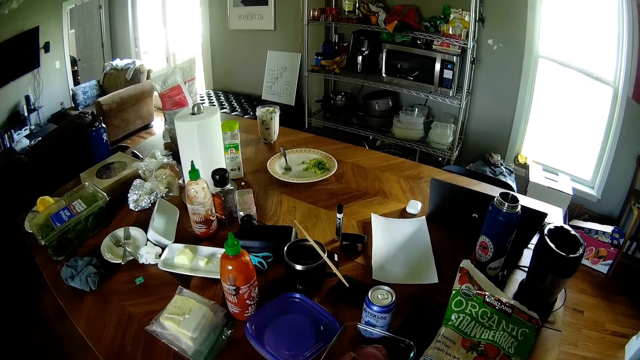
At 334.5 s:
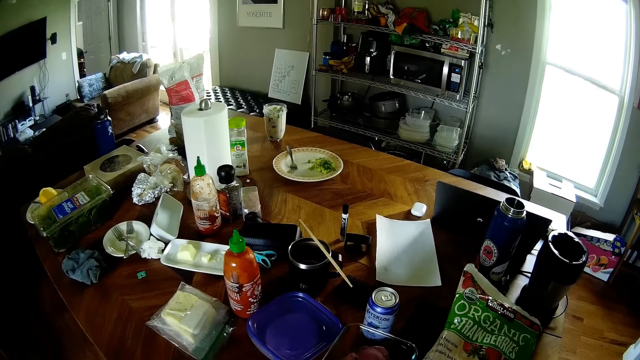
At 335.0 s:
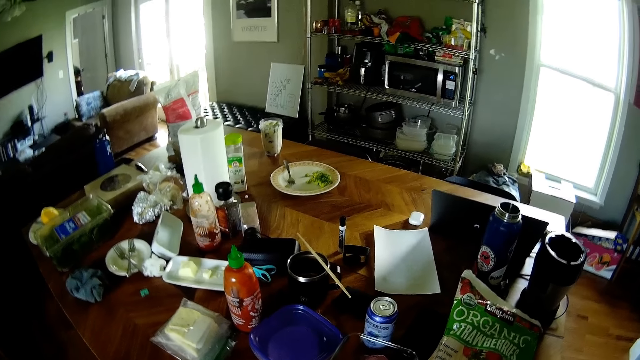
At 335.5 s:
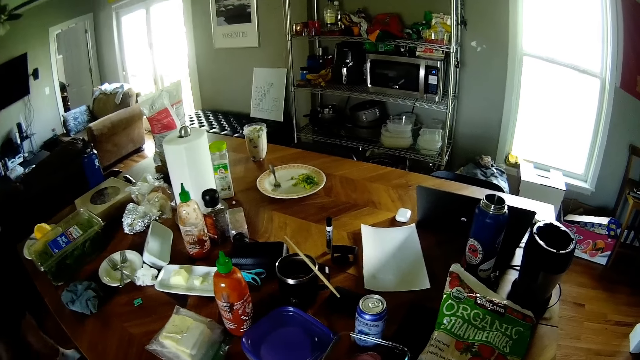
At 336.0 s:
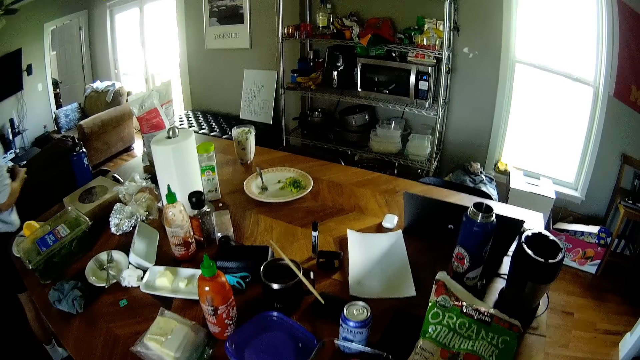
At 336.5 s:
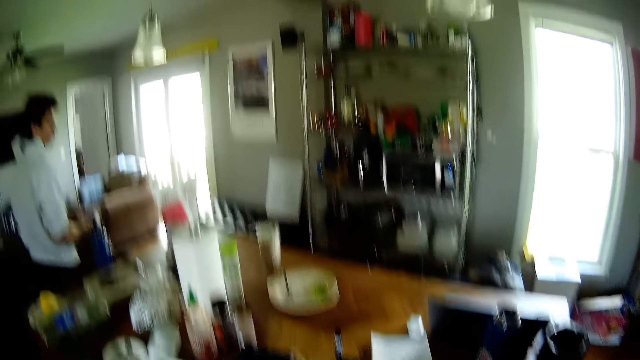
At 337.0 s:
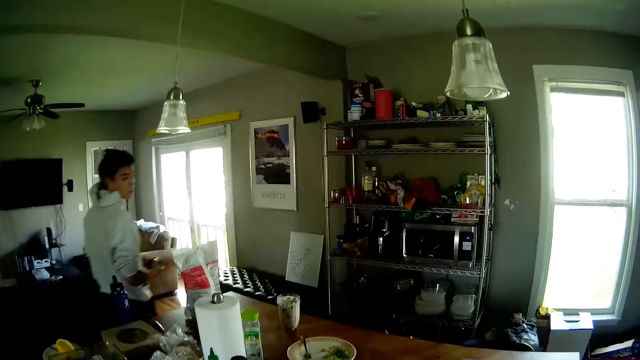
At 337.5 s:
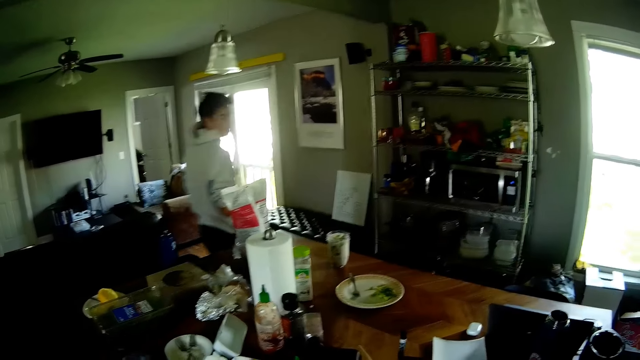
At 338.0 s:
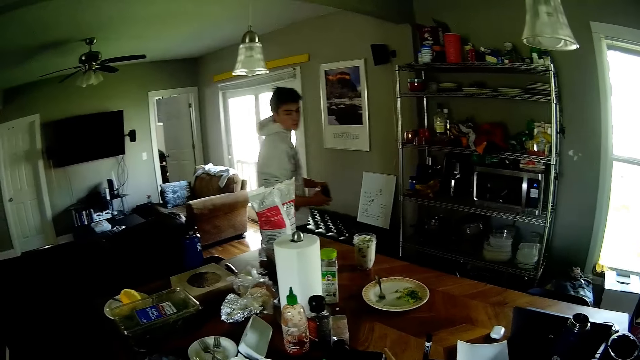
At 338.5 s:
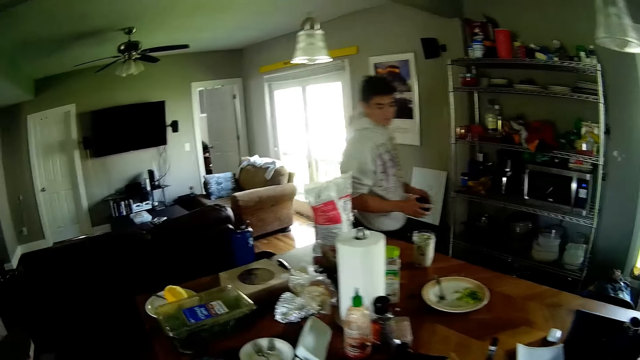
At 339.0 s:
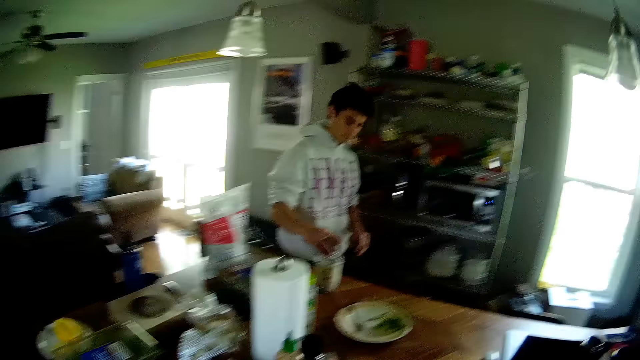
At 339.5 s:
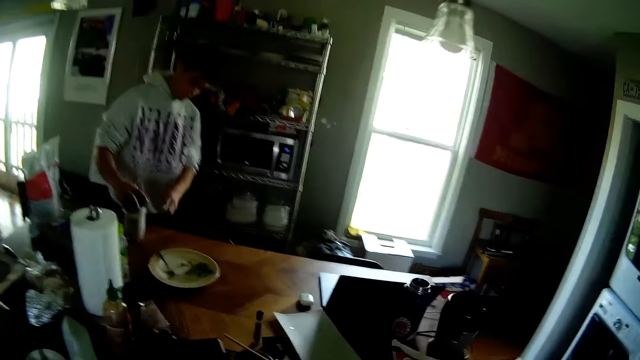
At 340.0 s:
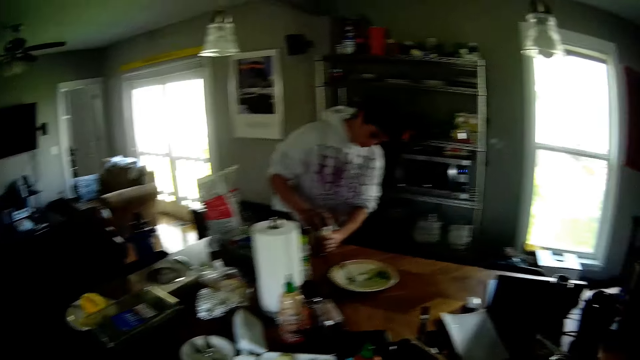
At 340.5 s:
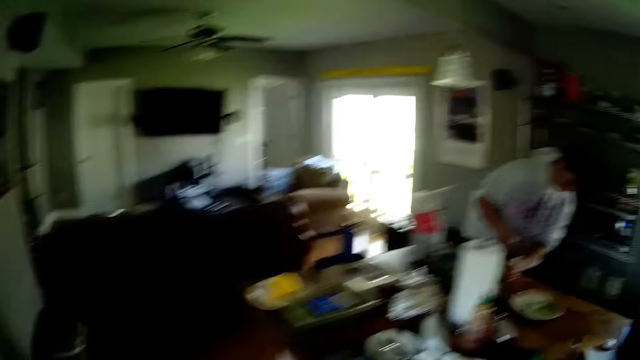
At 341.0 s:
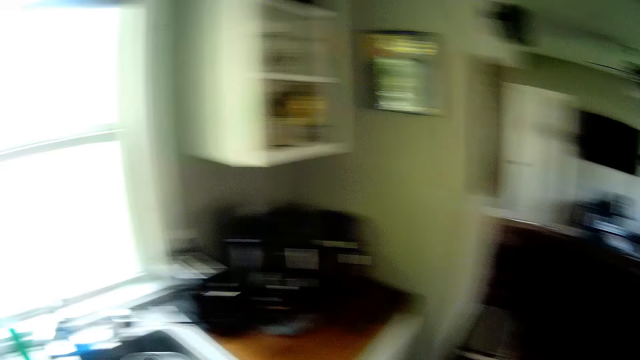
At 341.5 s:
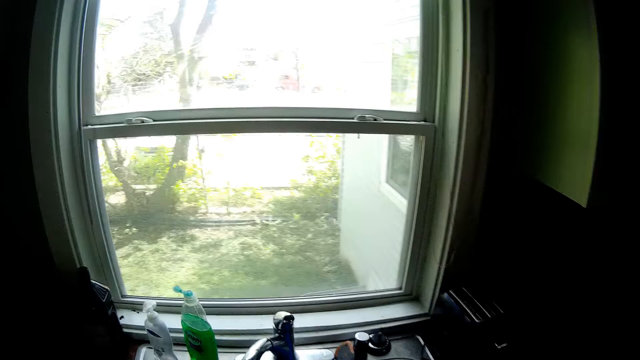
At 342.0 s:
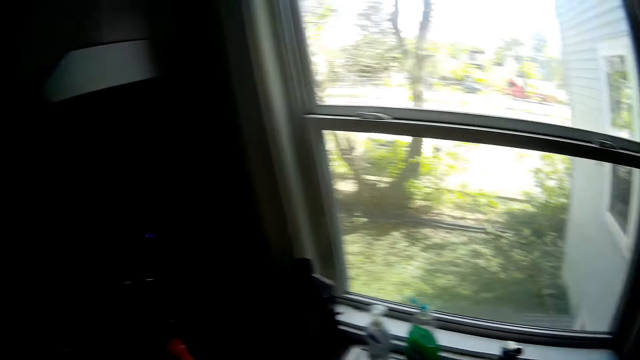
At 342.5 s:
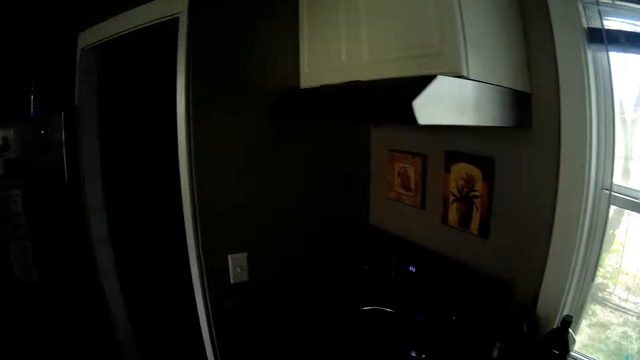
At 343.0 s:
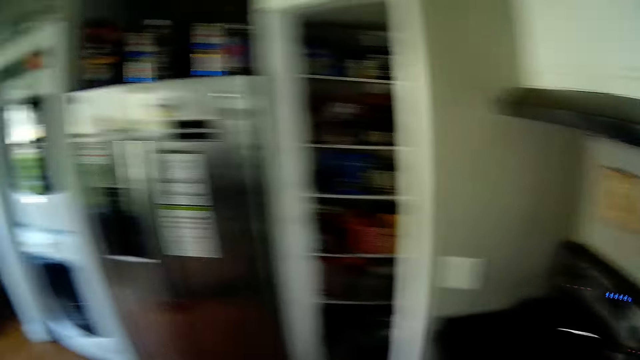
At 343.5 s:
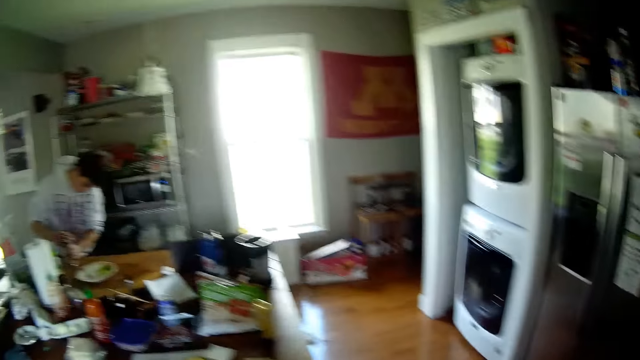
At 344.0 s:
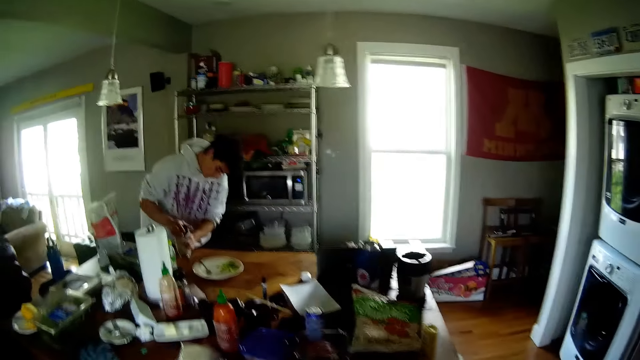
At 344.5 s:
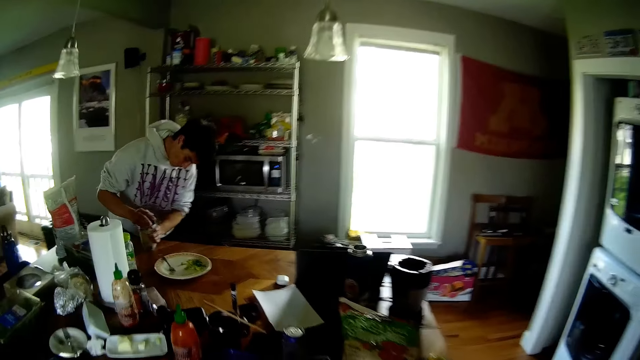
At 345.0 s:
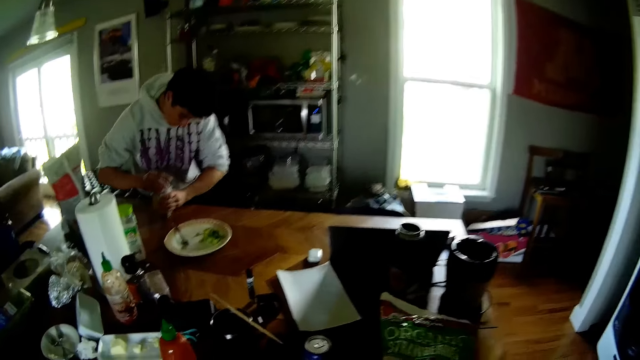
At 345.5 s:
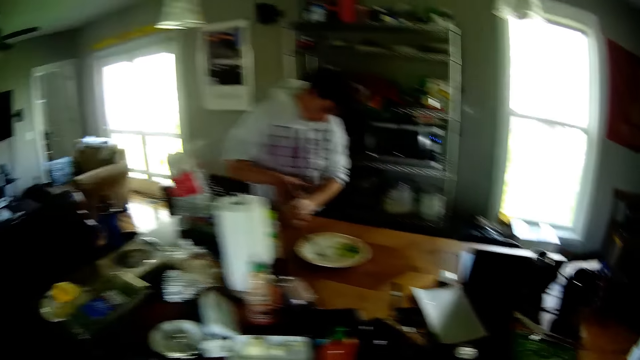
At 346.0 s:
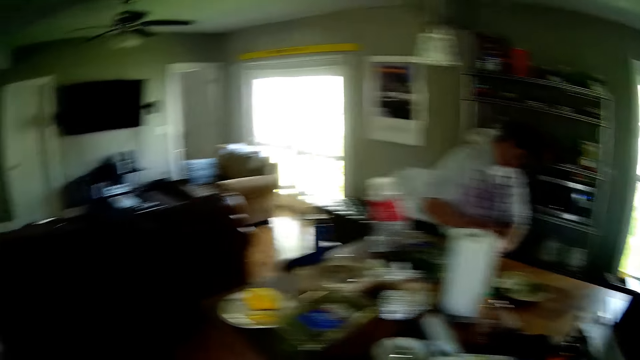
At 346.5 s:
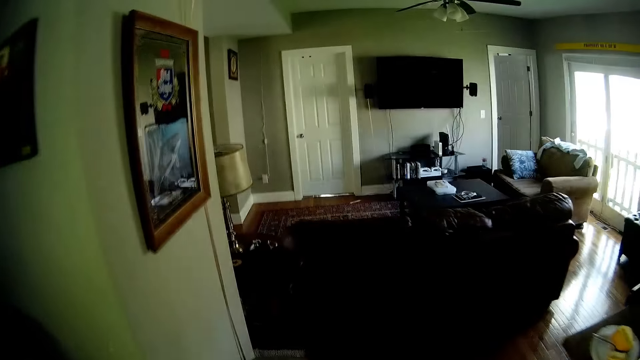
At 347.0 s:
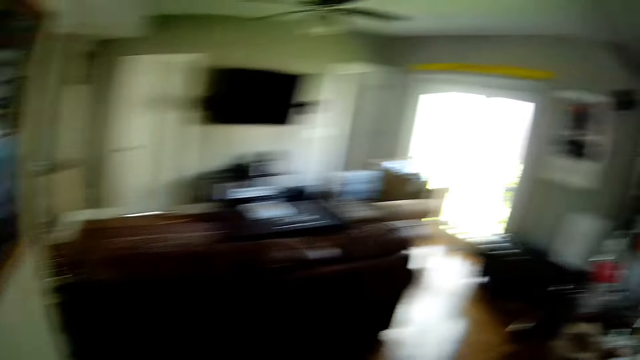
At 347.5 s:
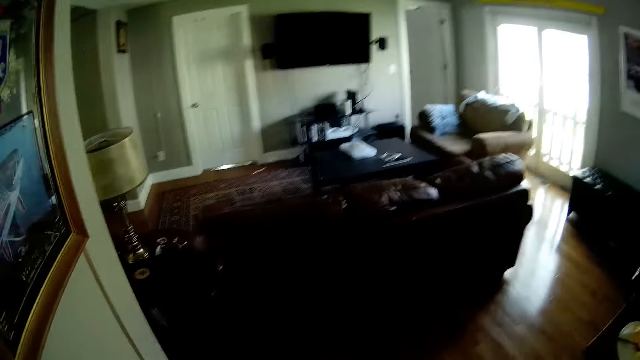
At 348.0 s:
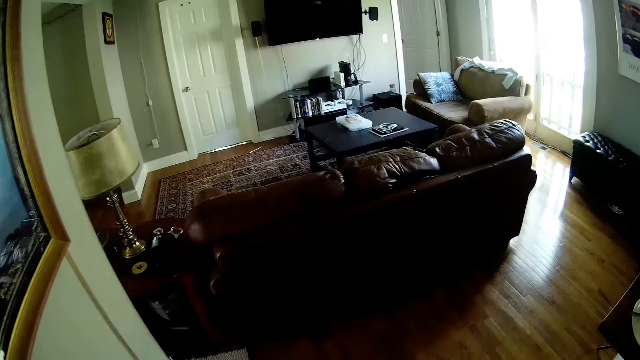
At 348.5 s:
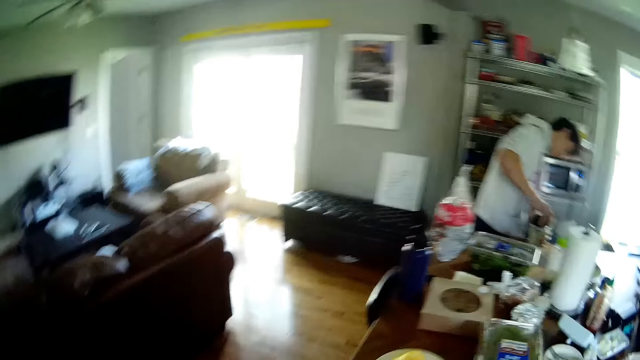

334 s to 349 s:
The man holds a lid with both of his hands. The man covers a jar on the table with the lid in his right hand and holds the jar on the table with his left hand. The camera wearer walks around in the house. The man opens a bottle on the table.

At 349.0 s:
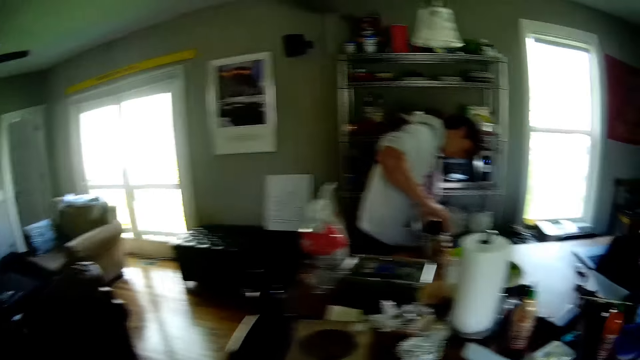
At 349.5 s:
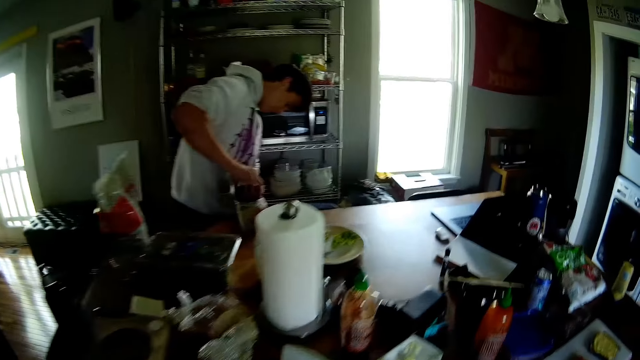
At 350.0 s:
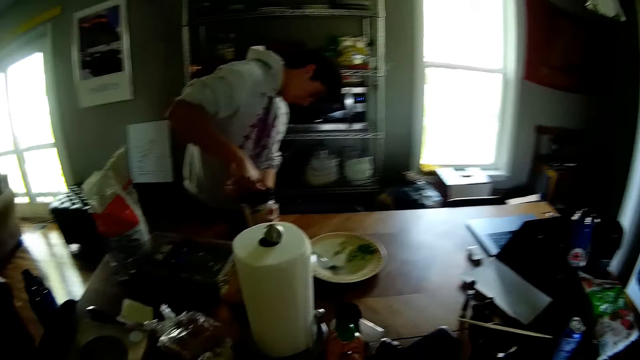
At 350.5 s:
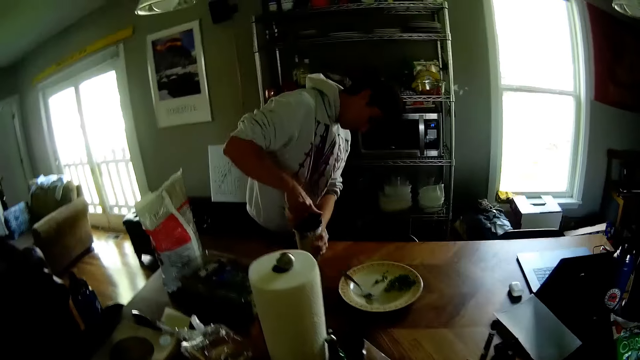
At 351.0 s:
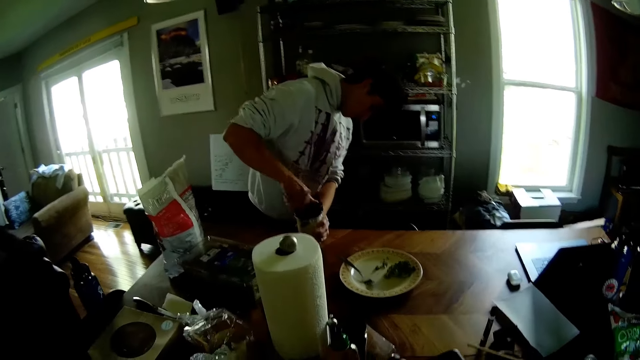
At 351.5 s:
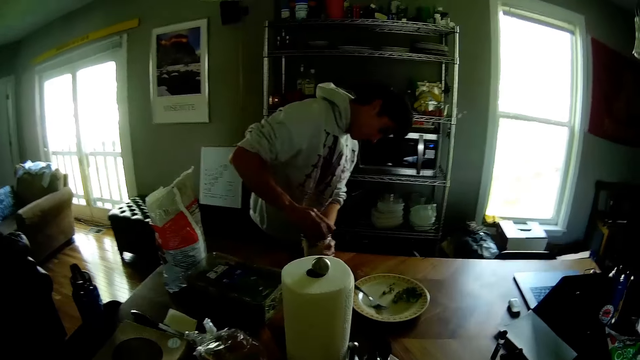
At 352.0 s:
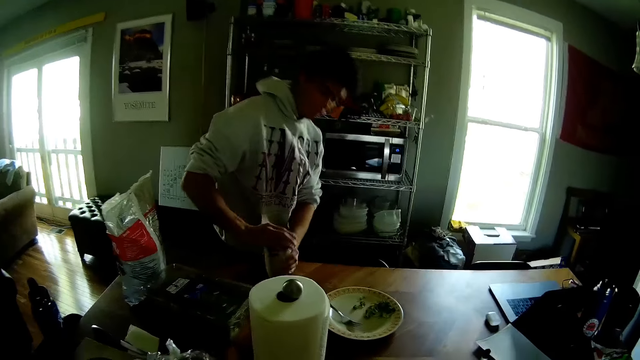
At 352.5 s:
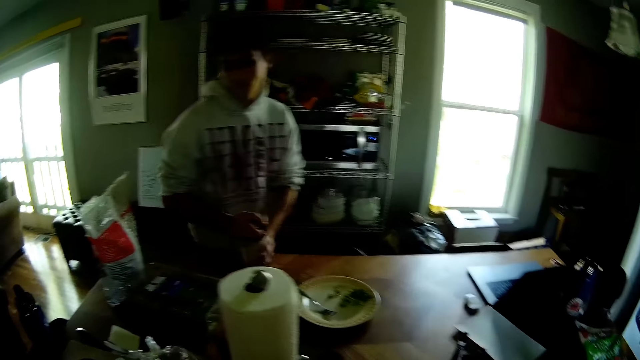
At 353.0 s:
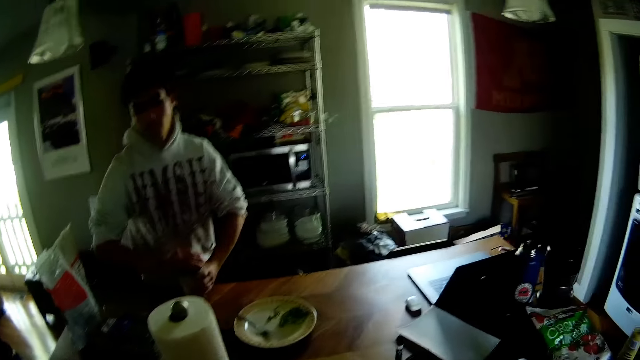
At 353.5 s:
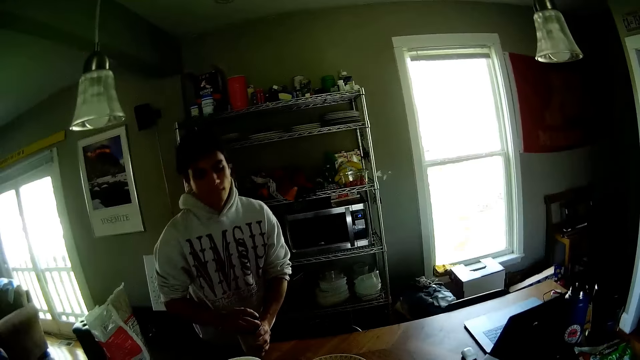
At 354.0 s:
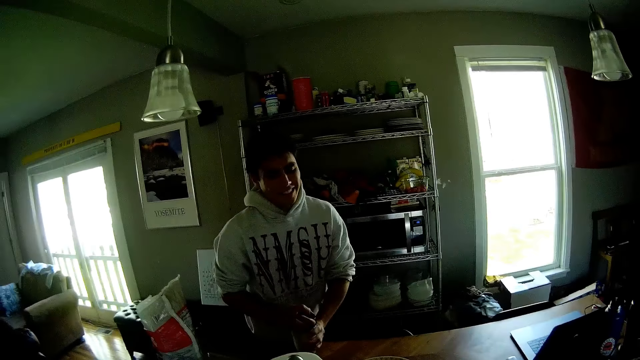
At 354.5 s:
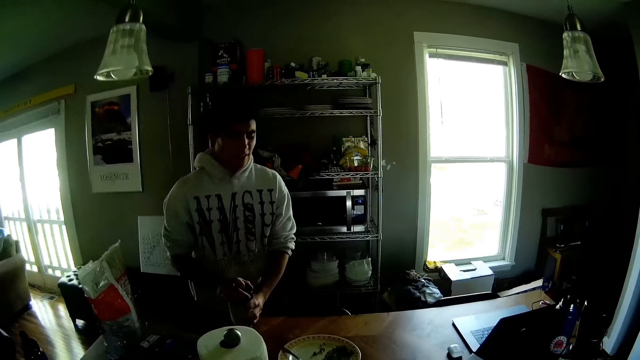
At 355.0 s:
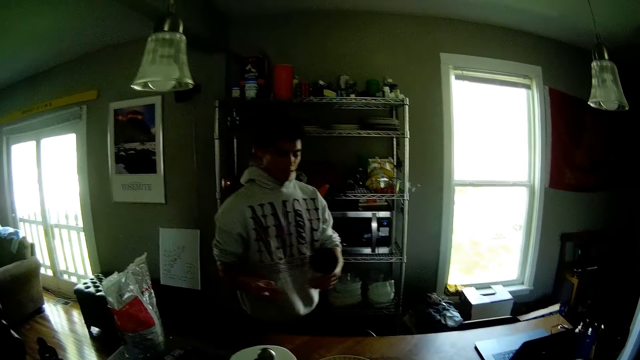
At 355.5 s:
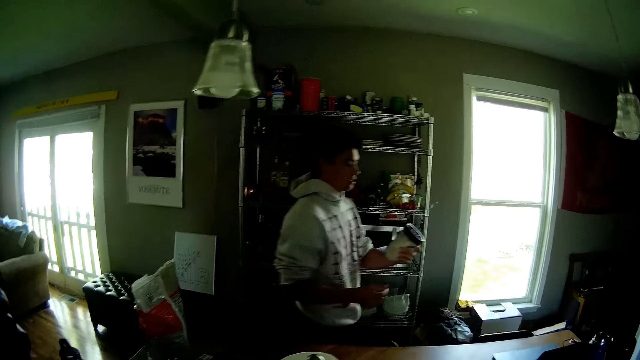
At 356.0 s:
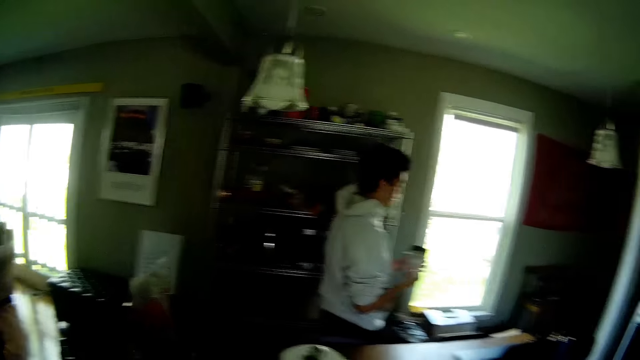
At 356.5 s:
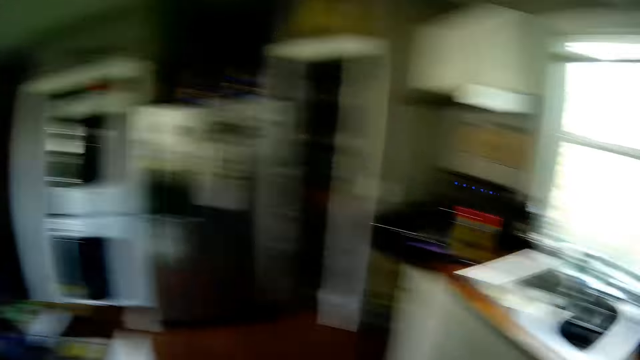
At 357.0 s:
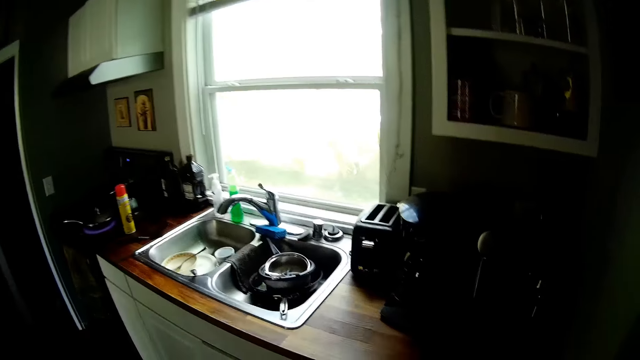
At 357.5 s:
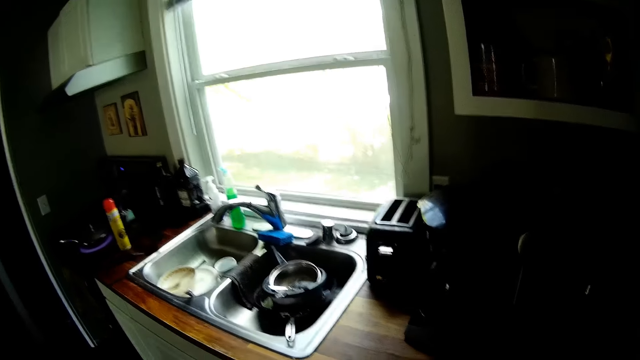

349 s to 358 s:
The man lifts the jar from the table with his left hand. The man walks around. The man holds the jar with both of his hands.
